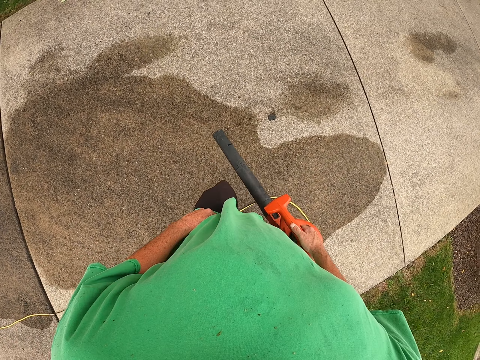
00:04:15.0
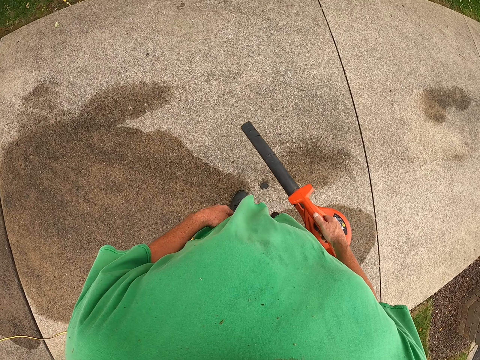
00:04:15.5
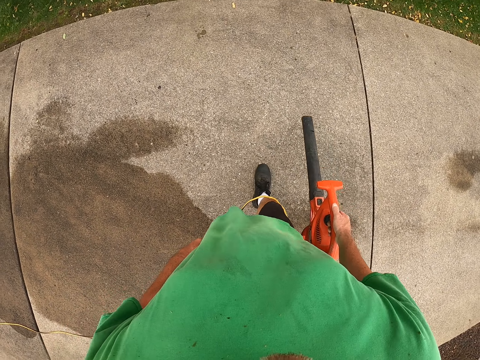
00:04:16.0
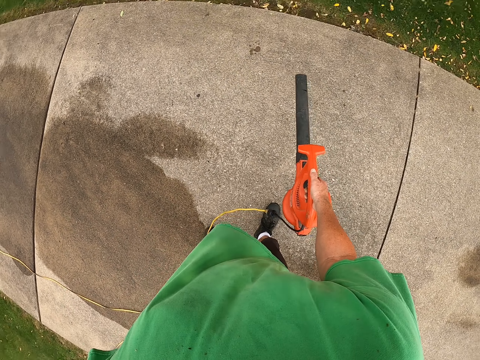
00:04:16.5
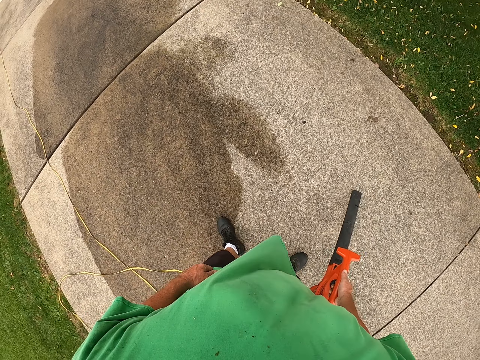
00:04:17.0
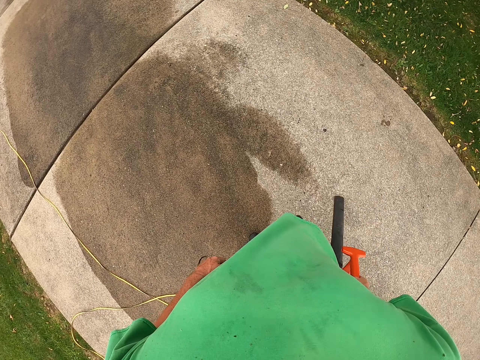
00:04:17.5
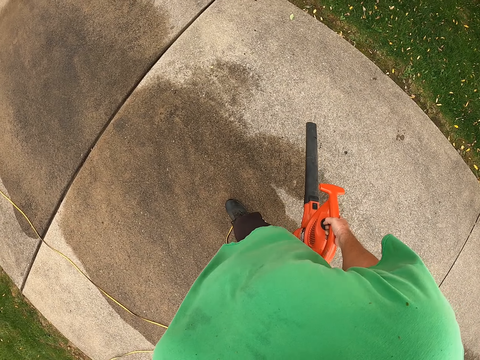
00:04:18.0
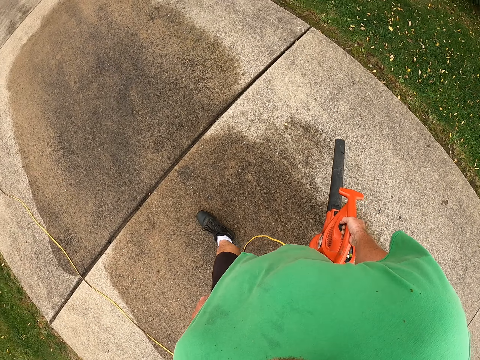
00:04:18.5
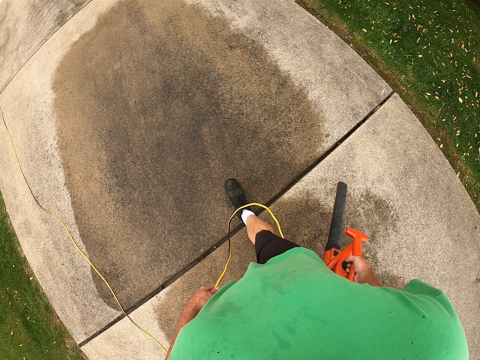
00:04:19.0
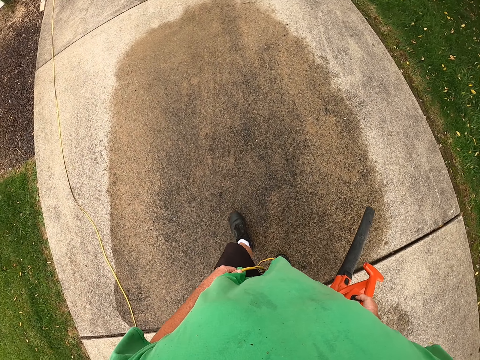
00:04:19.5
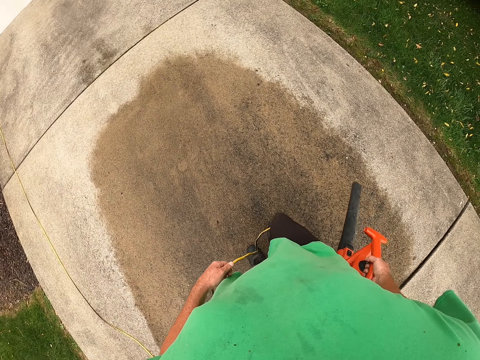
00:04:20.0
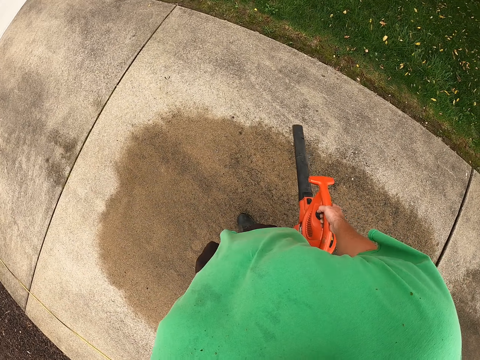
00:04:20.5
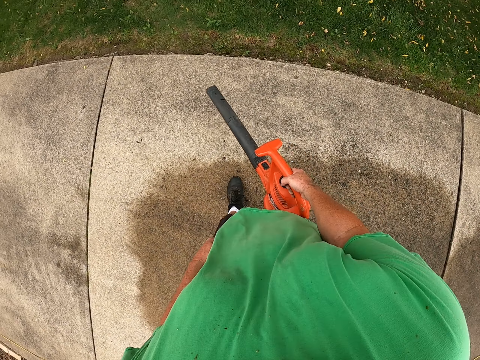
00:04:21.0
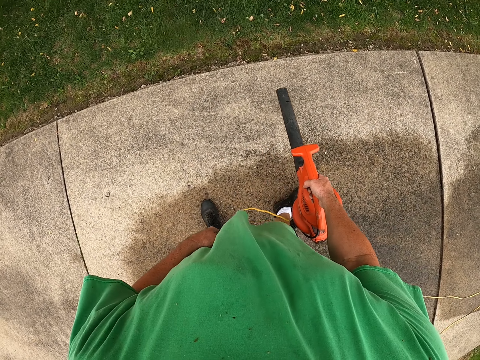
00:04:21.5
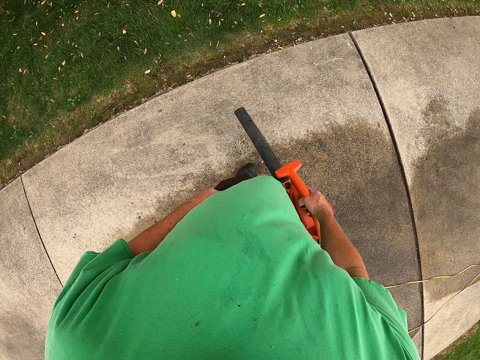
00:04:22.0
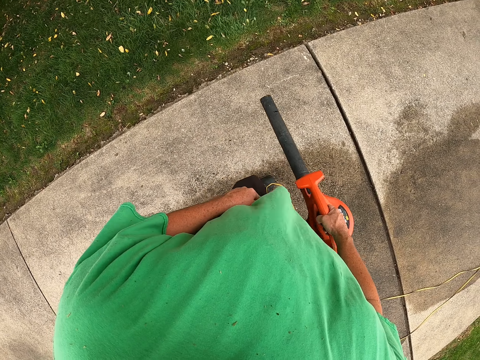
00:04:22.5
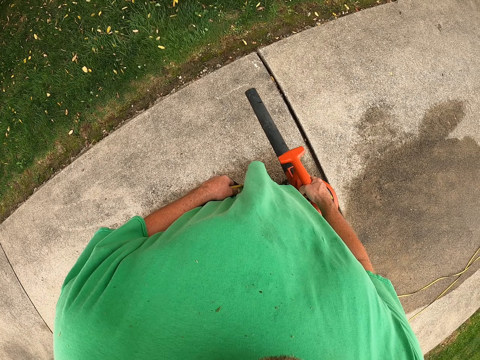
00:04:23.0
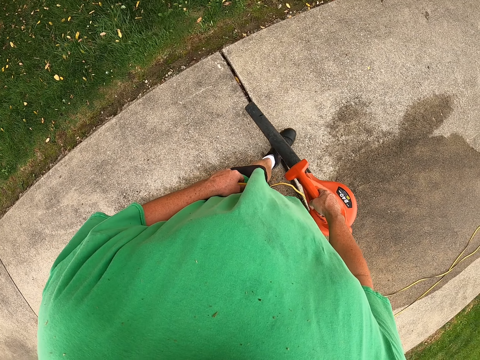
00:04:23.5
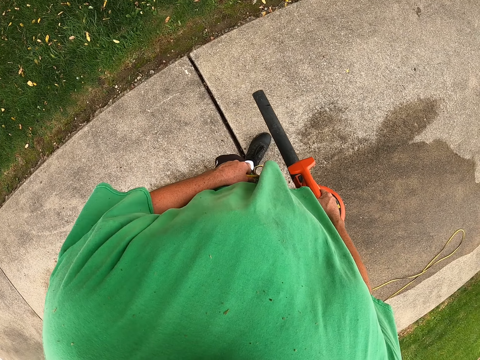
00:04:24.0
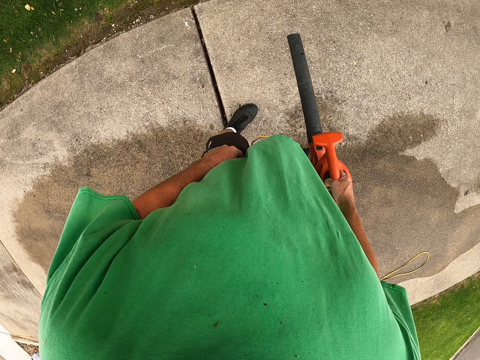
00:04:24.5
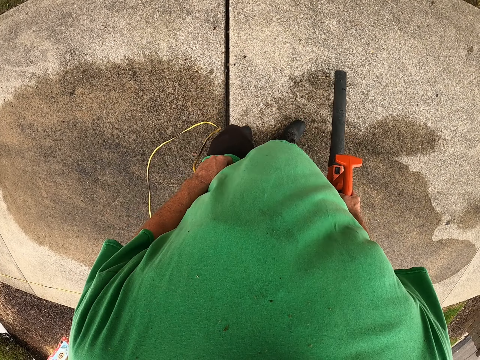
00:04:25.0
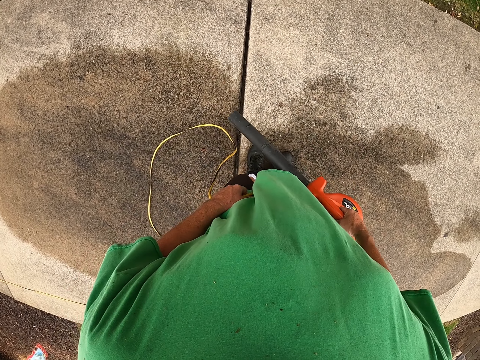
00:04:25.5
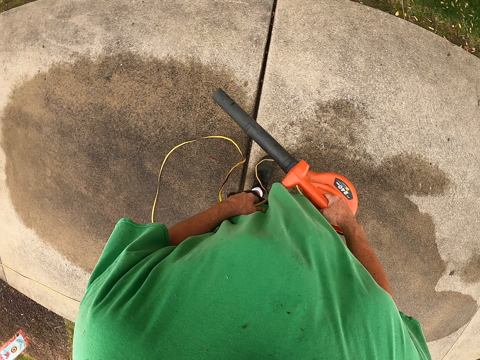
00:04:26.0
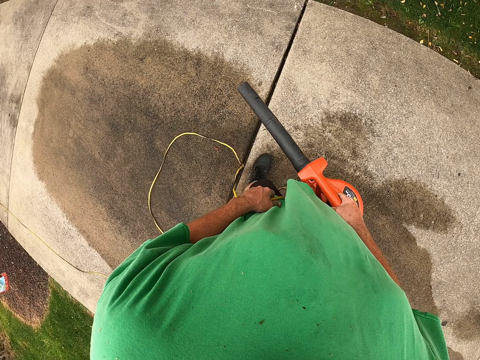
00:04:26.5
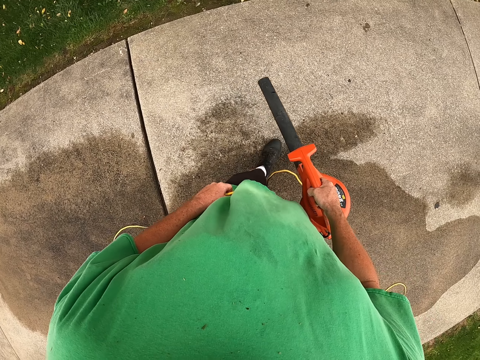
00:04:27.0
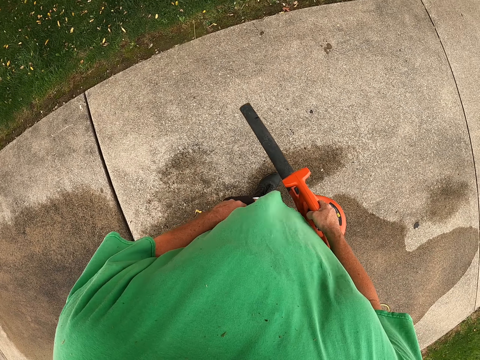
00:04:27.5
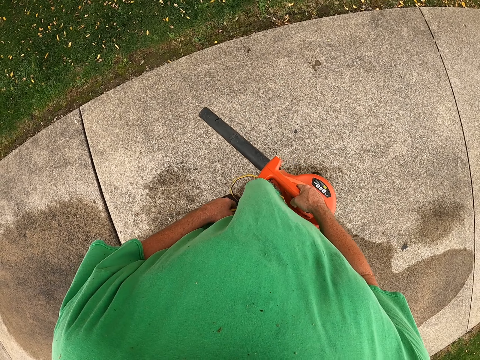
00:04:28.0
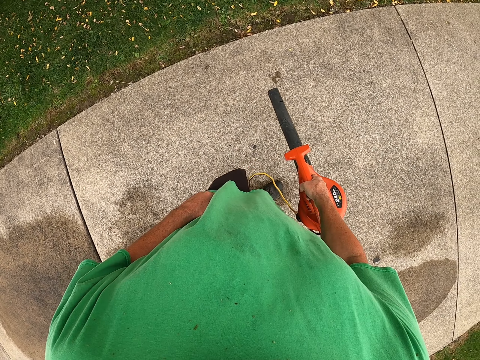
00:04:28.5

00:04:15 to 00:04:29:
The camera wearer turns around. They blow the flower leaves on the grass area.

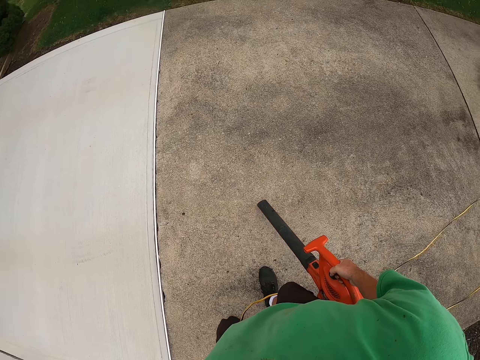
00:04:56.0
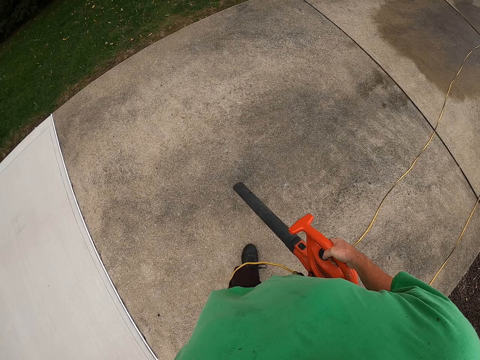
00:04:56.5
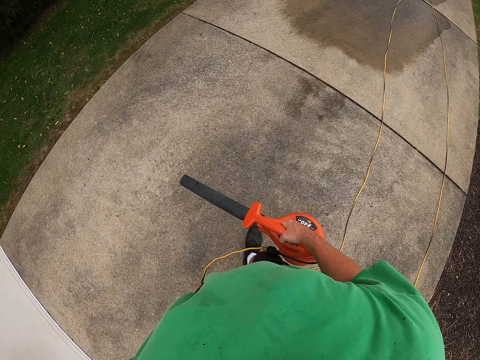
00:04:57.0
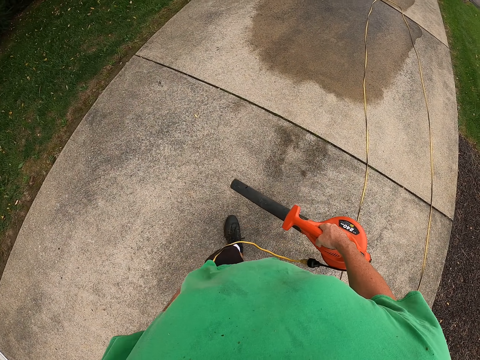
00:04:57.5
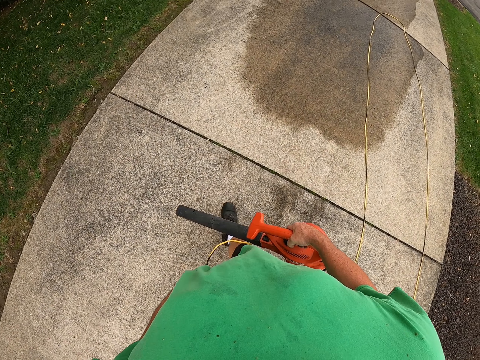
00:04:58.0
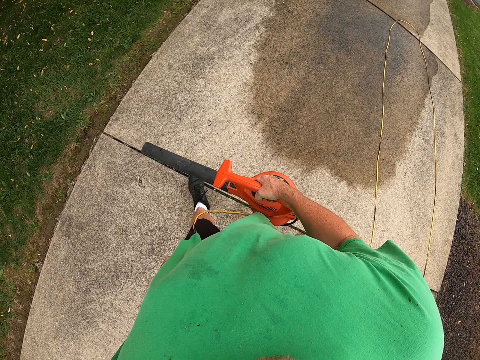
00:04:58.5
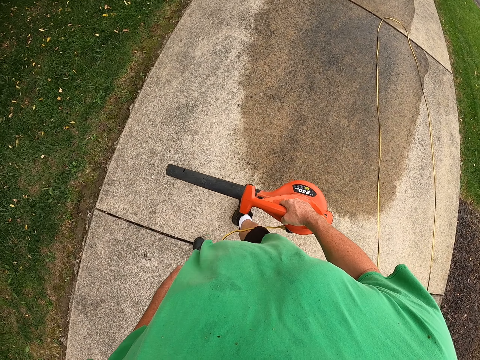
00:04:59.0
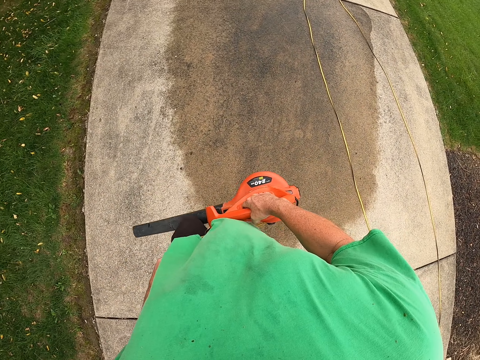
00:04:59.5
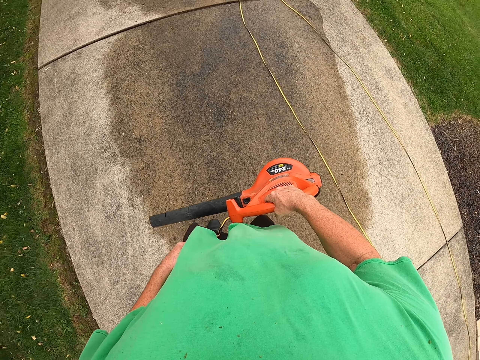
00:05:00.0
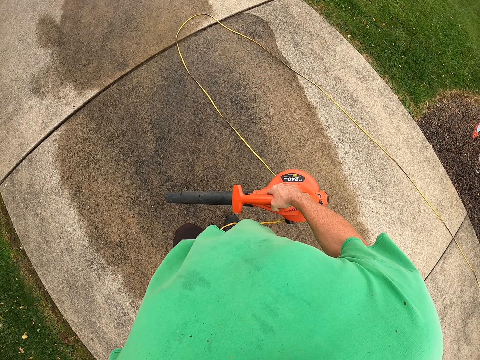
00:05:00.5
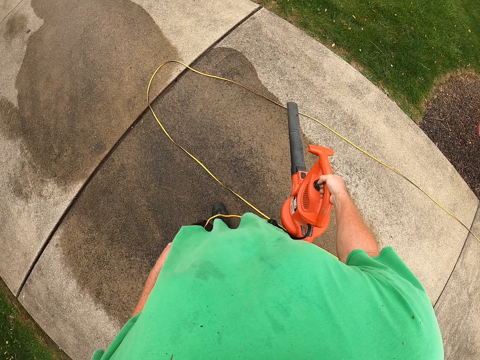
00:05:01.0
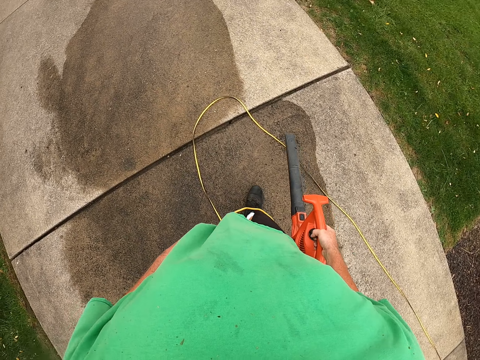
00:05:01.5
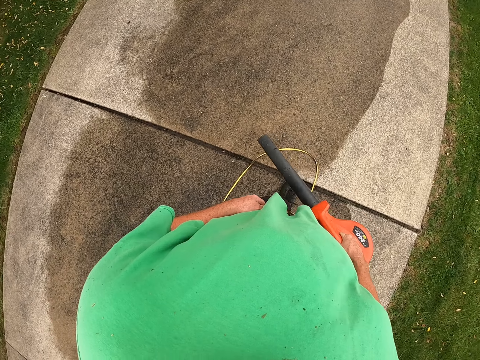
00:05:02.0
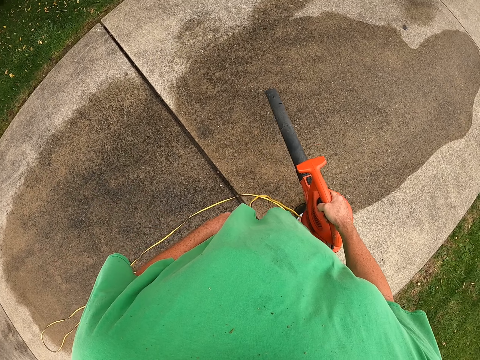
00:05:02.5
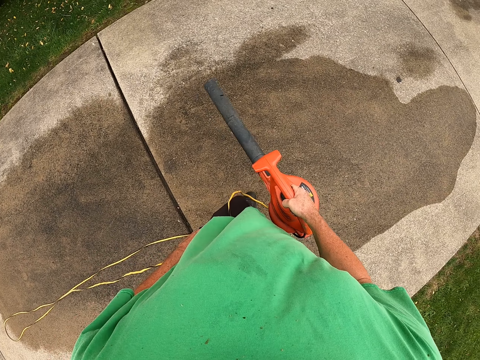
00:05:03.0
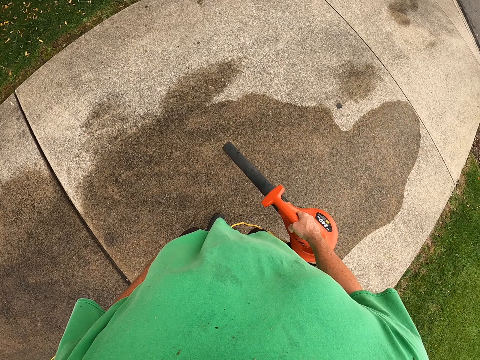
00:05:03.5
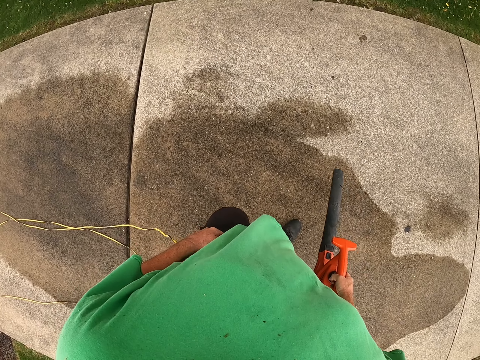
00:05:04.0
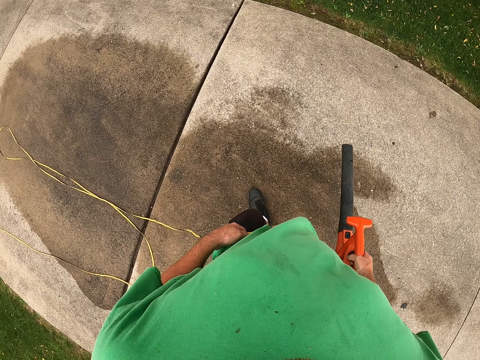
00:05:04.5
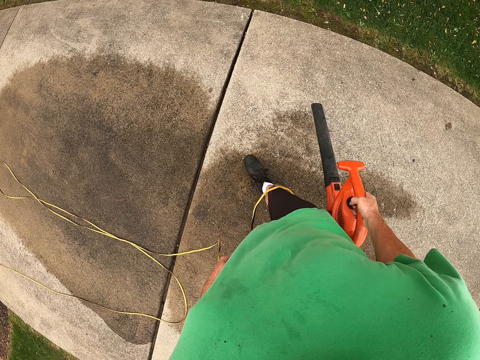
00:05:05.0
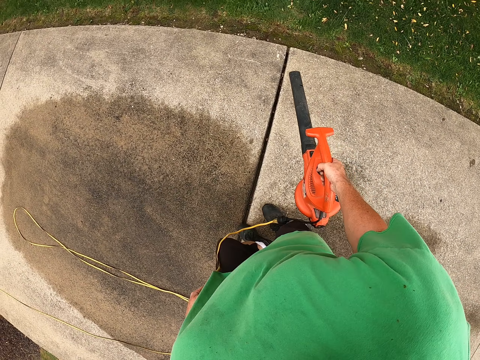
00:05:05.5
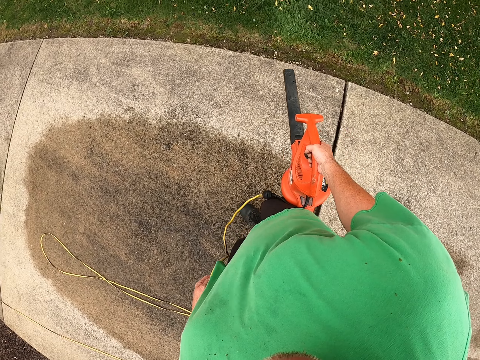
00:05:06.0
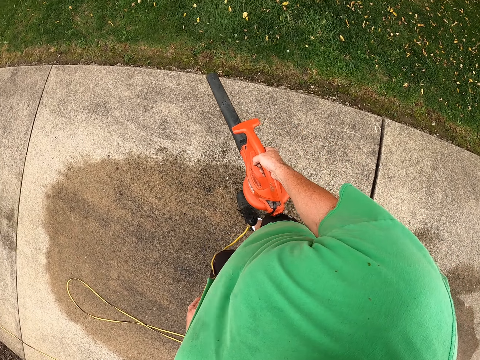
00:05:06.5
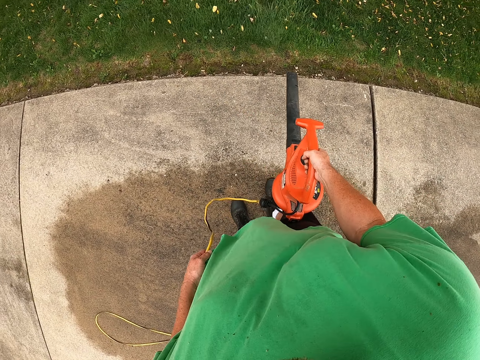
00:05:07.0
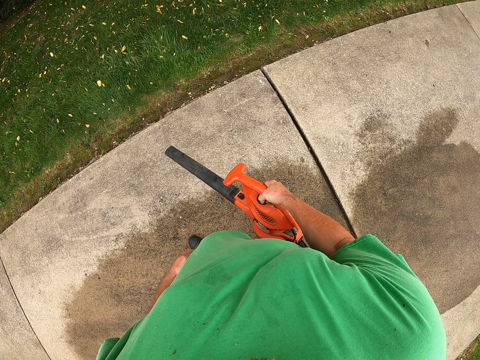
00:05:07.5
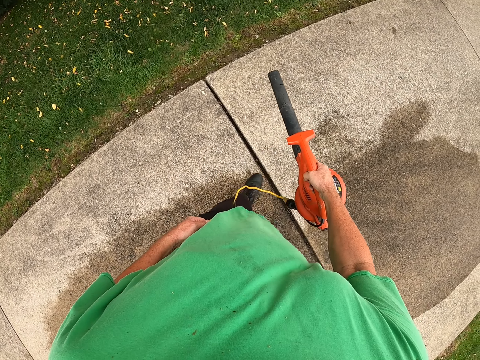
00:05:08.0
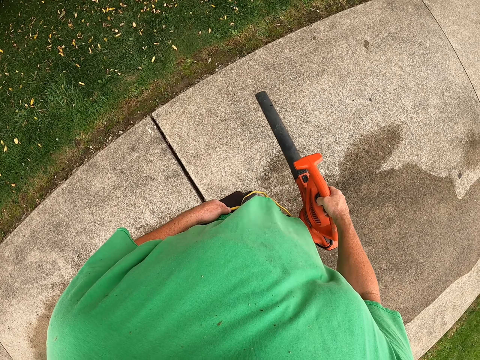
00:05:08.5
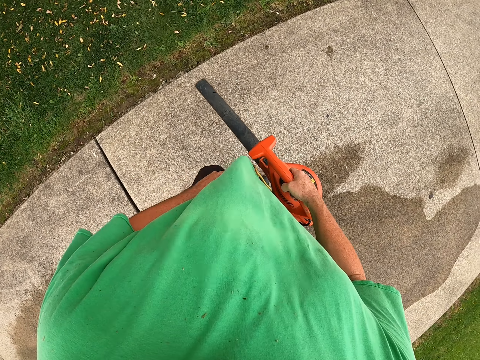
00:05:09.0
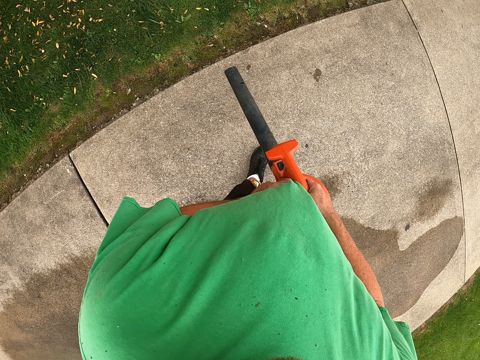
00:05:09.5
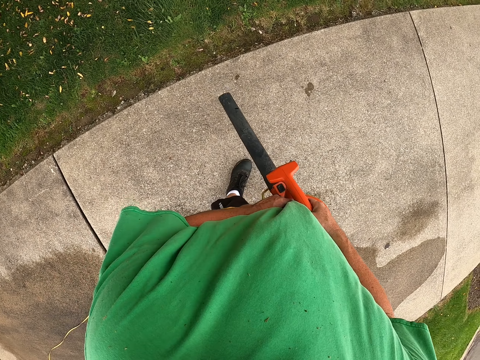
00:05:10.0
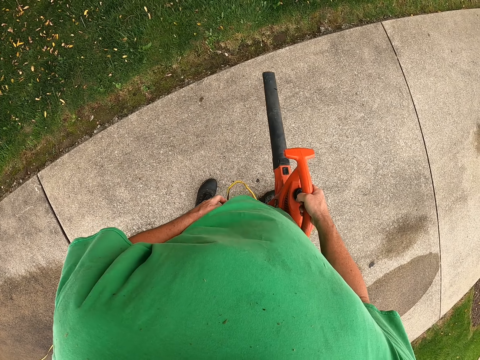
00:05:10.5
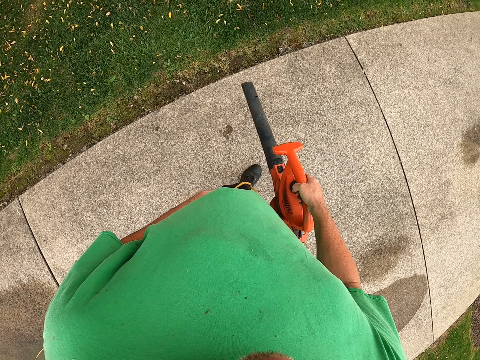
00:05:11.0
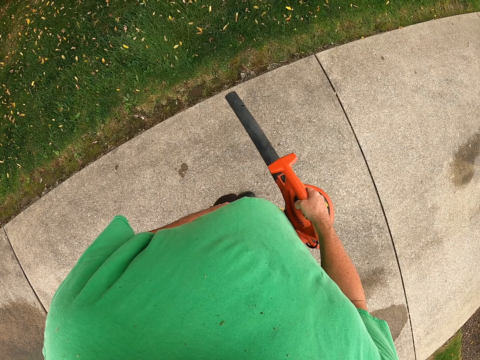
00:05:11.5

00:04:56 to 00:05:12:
The camera wearer straightens and walks. They blow the flower leaves on the grass area. They spray. They turn around and walk. They turn around and walk. They adjust the blower button. They spray.
